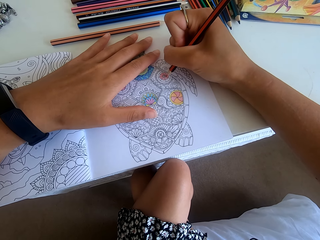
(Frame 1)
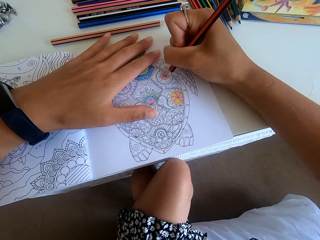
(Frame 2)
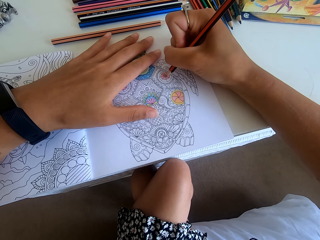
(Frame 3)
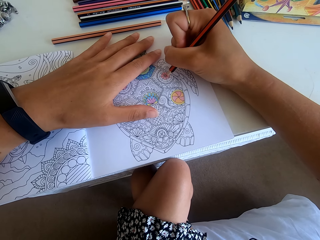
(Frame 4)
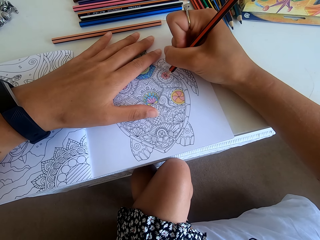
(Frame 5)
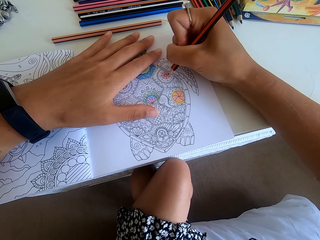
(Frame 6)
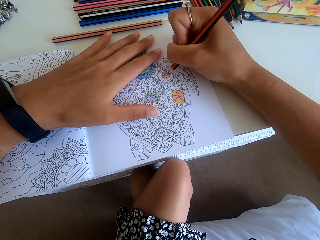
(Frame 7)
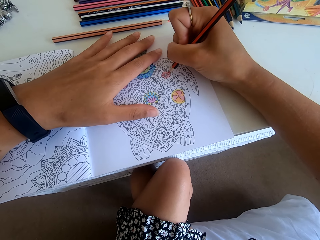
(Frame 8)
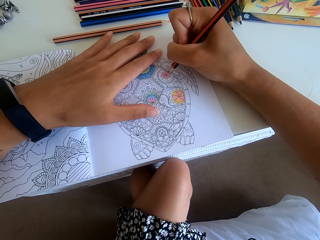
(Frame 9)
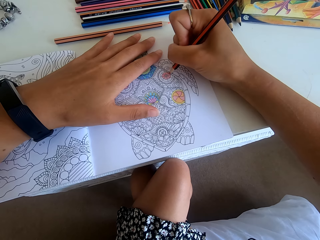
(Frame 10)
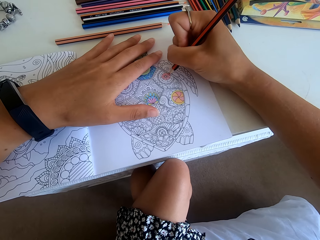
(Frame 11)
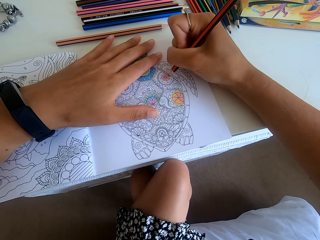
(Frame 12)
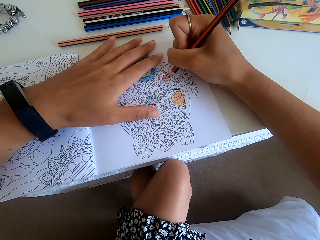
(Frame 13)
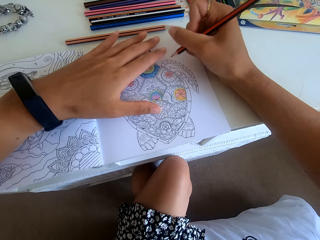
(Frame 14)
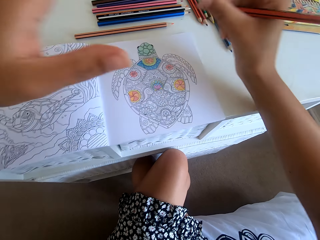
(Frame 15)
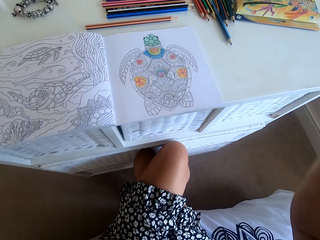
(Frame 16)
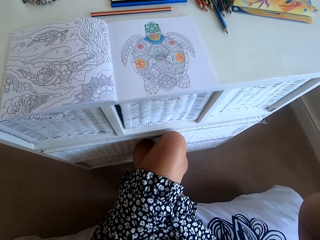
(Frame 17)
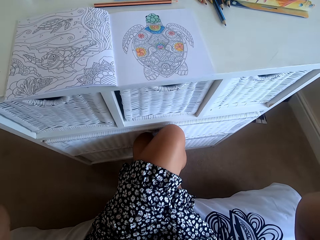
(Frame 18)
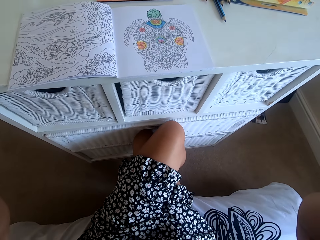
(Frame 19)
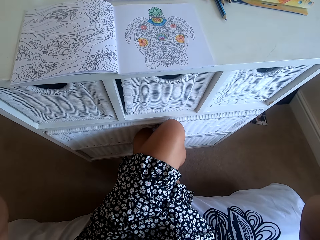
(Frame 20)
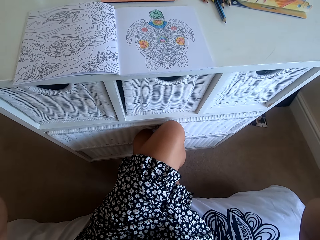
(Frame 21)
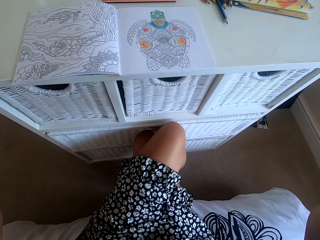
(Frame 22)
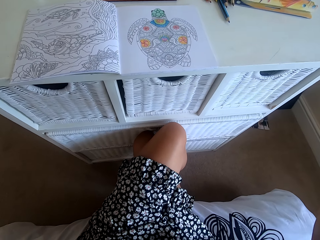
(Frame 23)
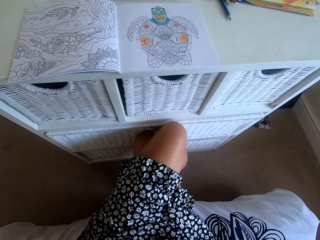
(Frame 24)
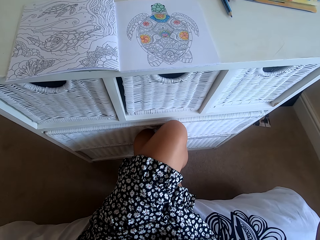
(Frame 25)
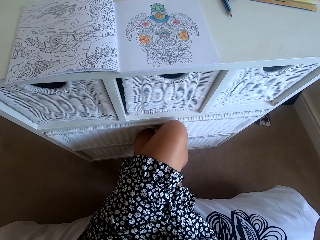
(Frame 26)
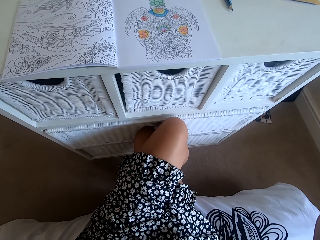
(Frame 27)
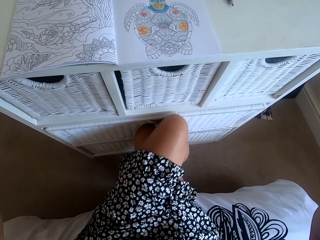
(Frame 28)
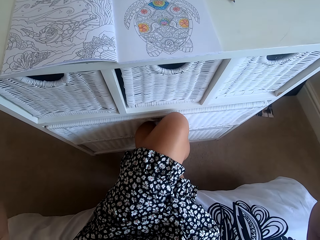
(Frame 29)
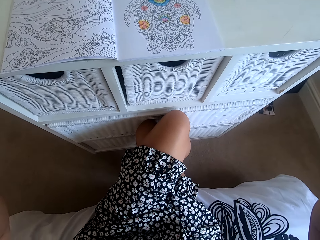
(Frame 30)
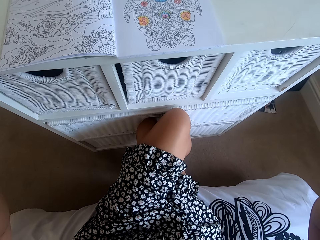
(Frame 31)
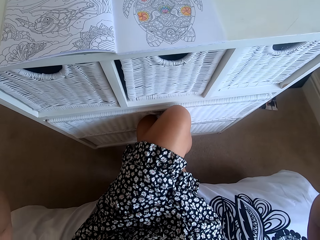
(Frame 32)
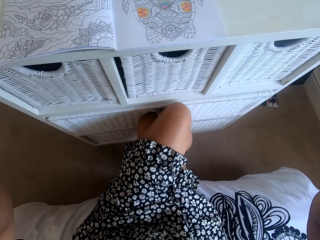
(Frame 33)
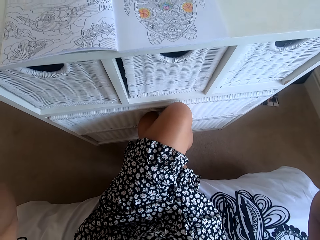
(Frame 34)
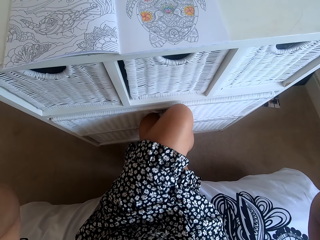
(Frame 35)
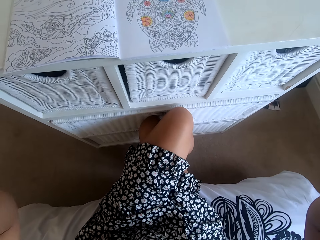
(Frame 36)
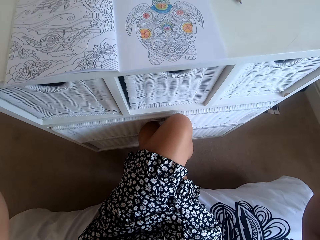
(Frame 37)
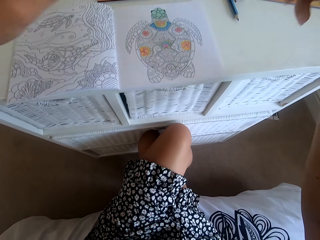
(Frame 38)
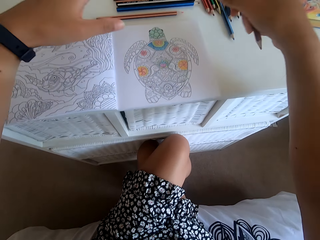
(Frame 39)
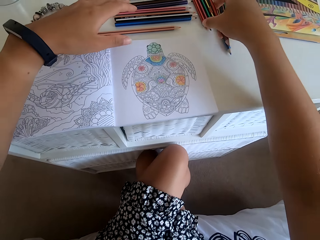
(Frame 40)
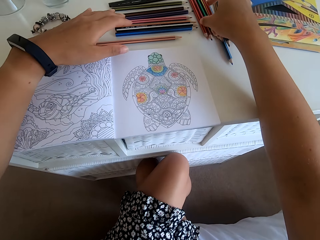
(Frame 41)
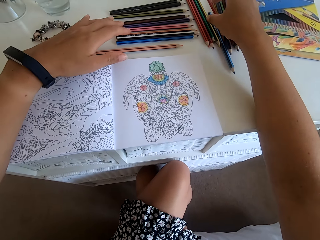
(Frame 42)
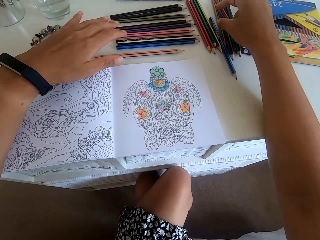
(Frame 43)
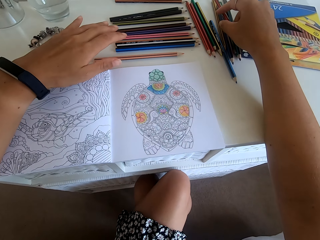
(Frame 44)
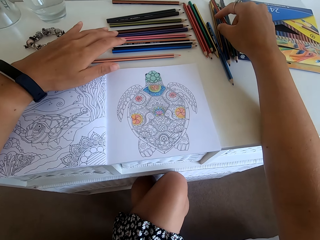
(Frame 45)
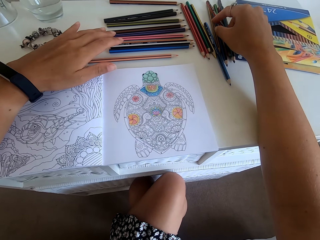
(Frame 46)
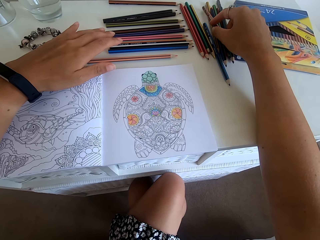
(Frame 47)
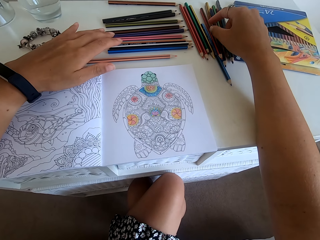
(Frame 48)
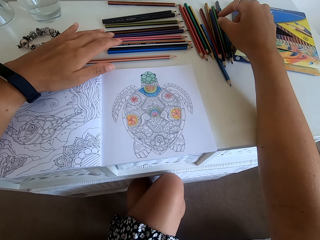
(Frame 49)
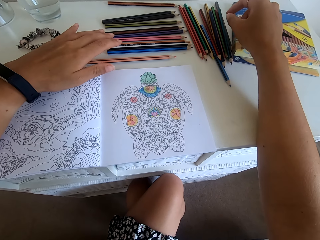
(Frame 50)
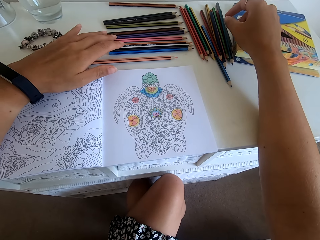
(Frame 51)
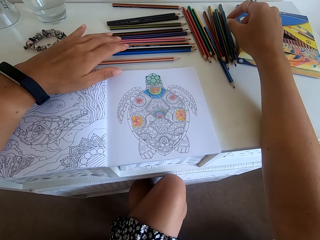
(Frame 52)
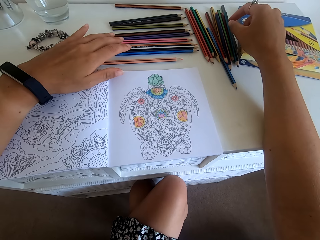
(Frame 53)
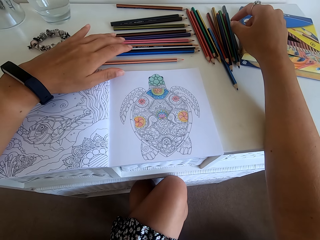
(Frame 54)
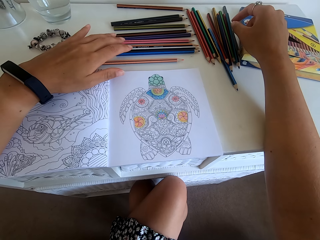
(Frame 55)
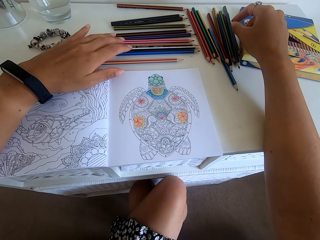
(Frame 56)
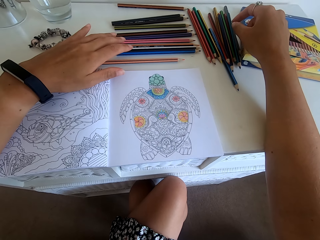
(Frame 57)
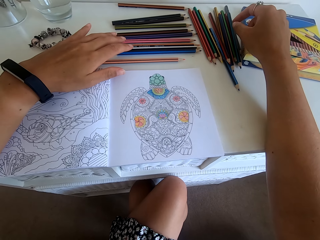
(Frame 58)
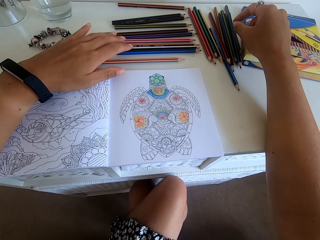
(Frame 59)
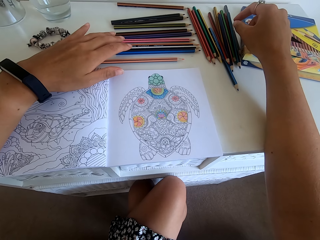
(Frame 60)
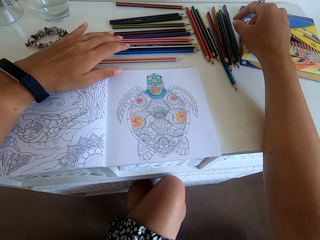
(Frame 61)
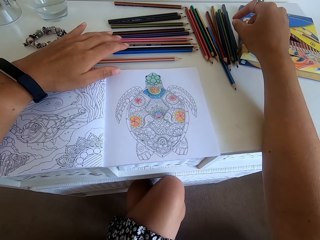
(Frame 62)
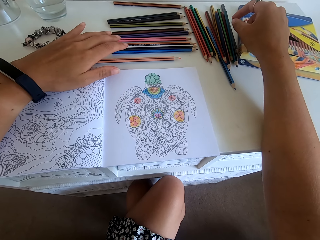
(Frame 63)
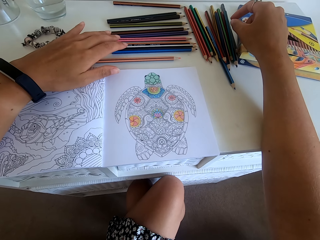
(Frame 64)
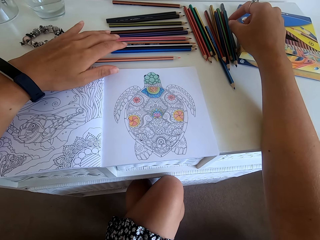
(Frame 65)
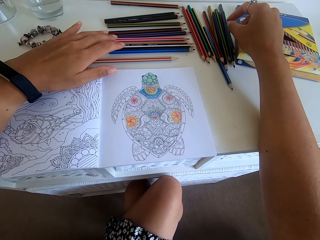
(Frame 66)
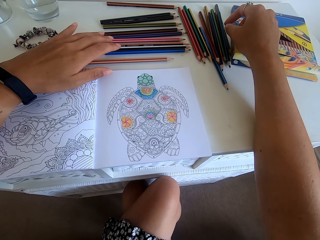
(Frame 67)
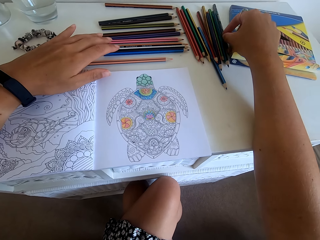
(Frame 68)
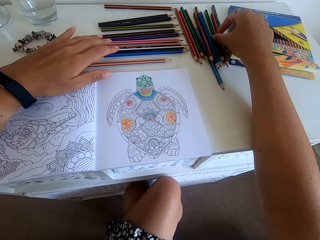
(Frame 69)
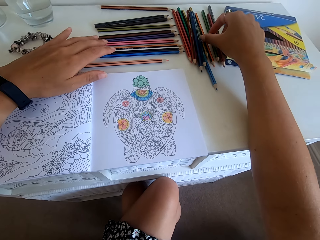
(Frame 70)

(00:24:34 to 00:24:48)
The camera wearer does something. They put the color pencil on the table.

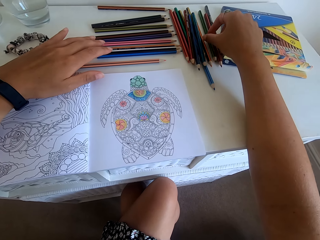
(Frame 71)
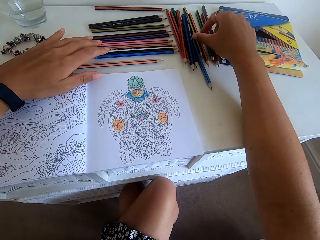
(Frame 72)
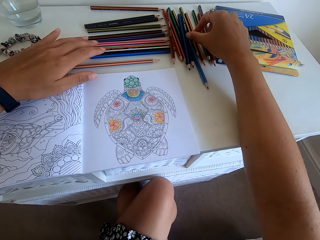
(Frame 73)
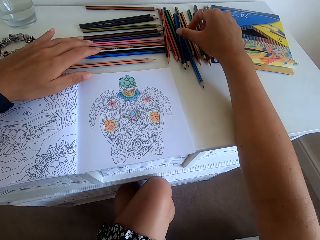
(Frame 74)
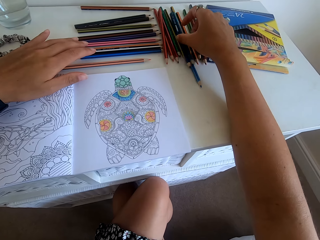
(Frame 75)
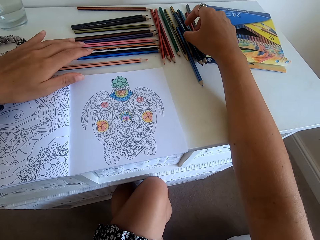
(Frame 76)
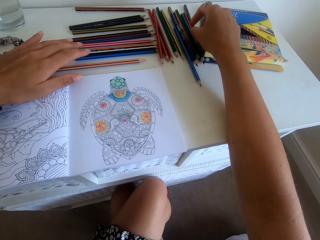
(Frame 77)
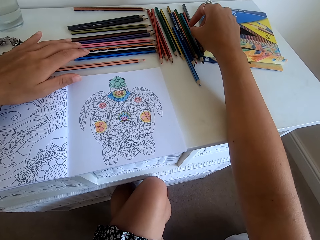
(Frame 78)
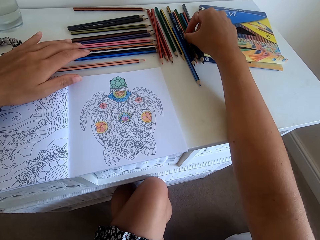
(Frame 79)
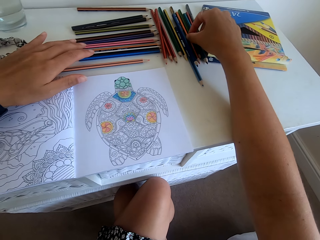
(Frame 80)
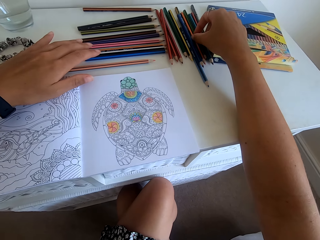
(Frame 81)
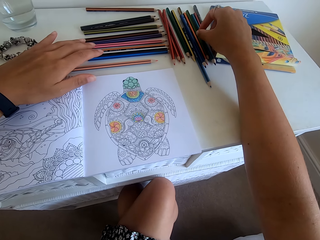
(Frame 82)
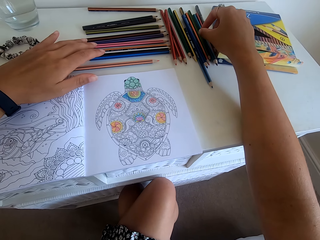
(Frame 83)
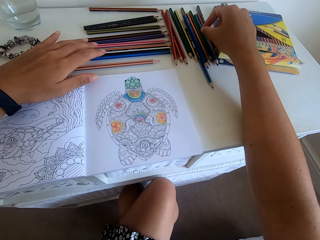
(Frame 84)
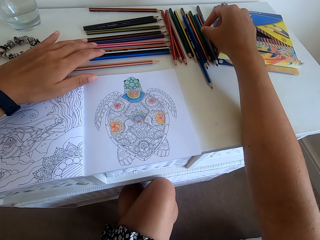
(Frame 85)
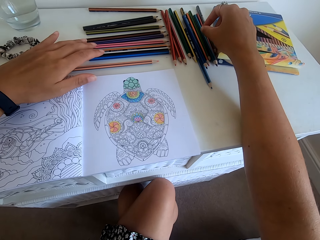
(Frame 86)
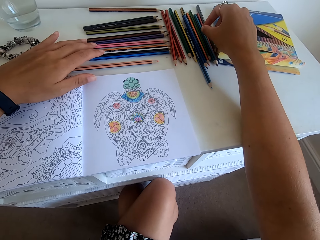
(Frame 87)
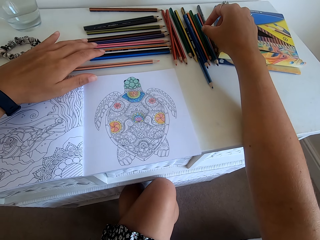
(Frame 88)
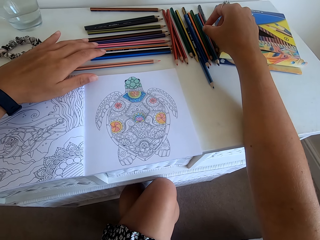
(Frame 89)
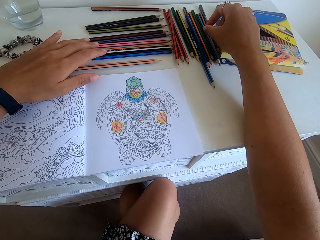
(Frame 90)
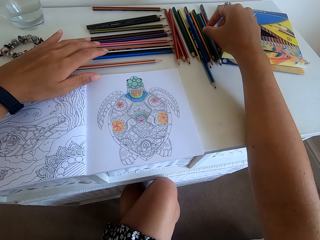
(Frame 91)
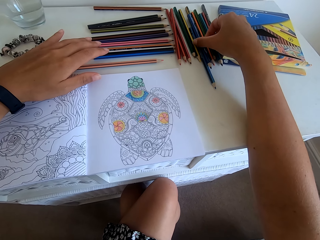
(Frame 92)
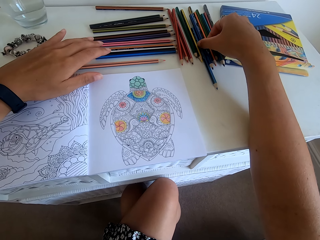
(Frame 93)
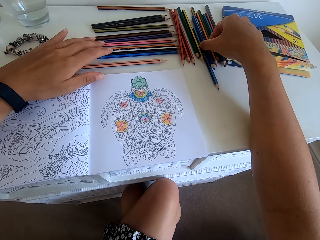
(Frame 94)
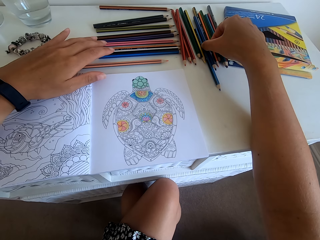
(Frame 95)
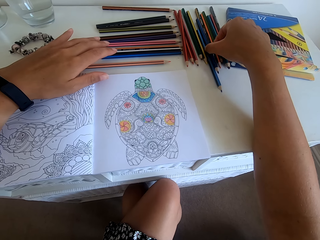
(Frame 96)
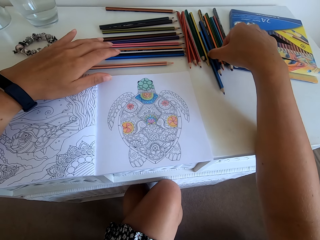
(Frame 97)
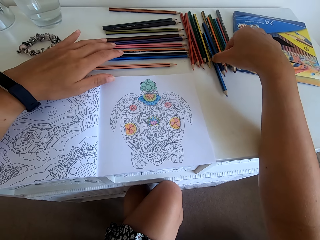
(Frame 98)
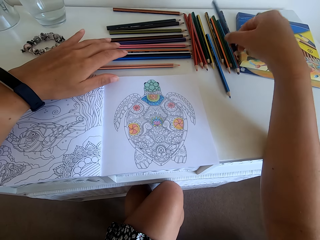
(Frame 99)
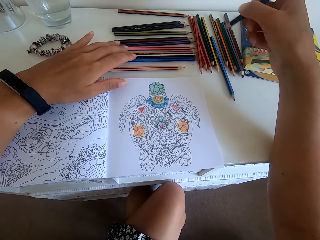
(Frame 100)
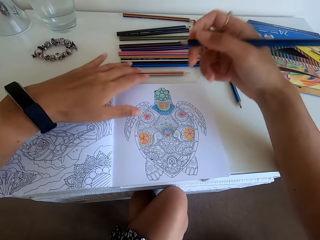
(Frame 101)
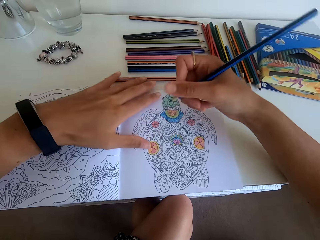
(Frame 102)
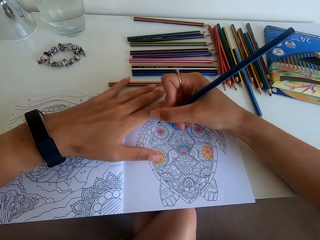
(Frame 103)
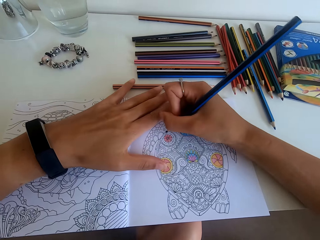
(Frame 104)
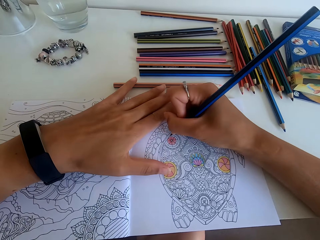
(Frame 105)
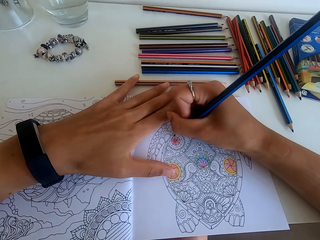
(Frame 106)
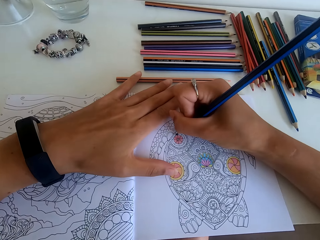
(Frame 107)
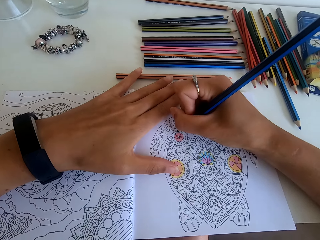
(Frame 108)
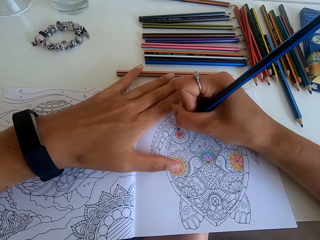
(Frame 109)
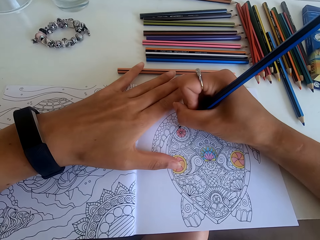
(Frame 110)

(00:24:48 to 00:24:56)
The camera wearer picks up another color pencil. They color the turtle art with the color pencil.
